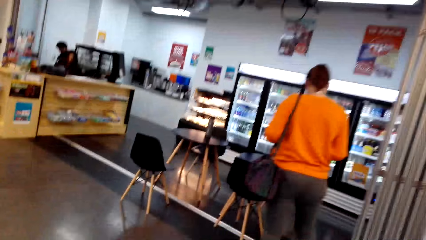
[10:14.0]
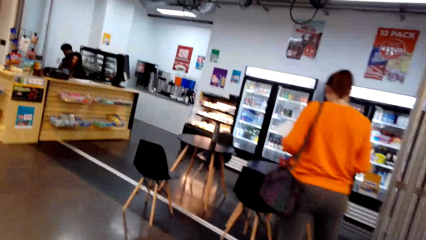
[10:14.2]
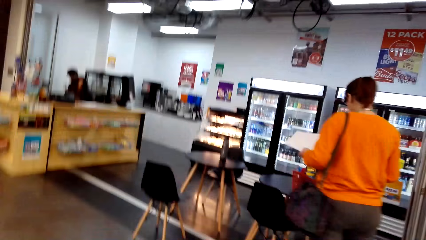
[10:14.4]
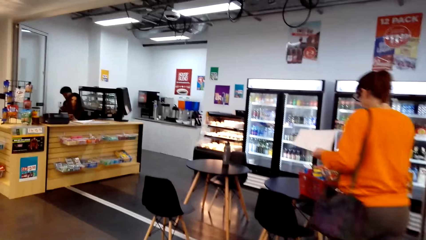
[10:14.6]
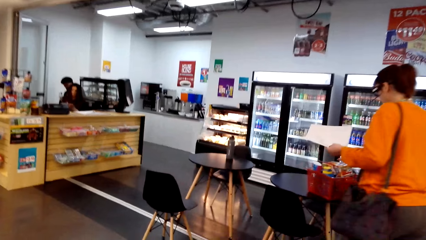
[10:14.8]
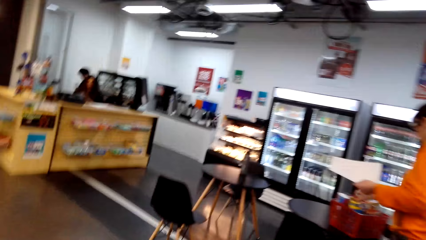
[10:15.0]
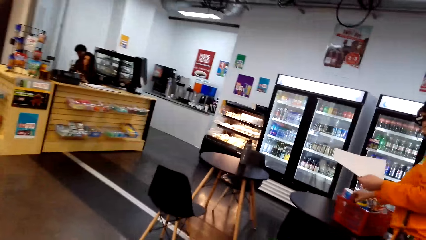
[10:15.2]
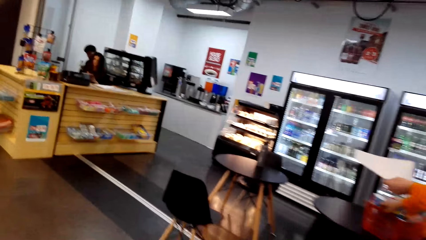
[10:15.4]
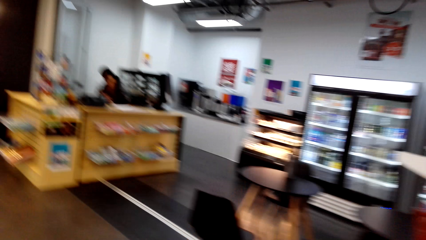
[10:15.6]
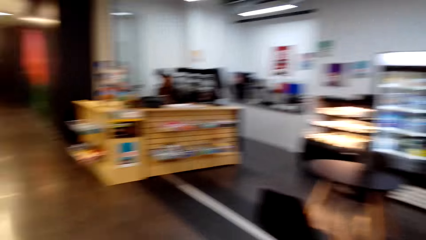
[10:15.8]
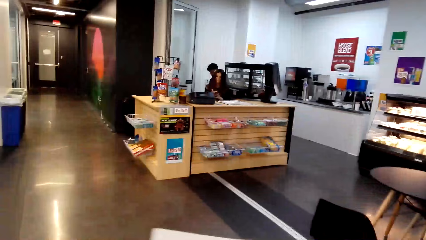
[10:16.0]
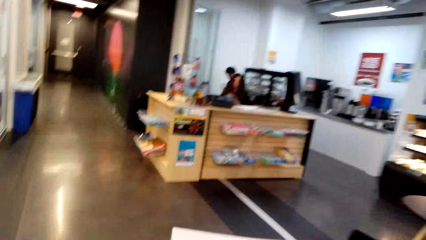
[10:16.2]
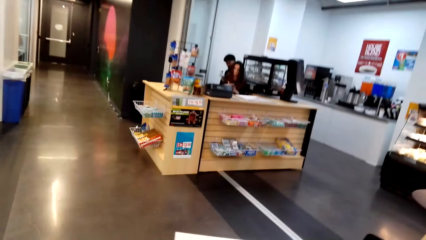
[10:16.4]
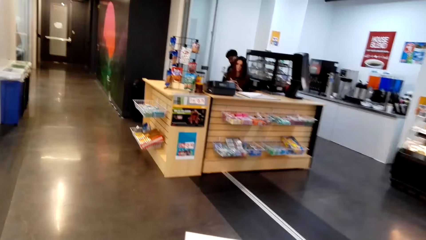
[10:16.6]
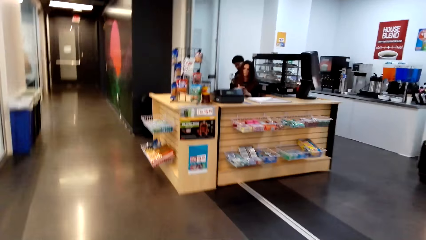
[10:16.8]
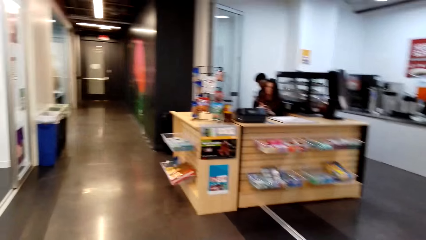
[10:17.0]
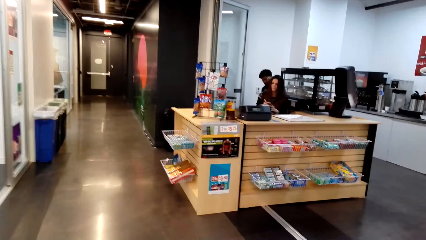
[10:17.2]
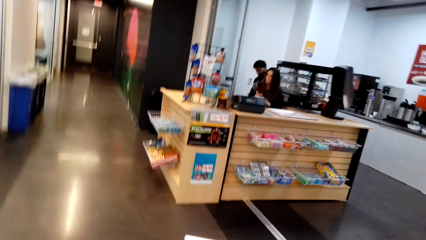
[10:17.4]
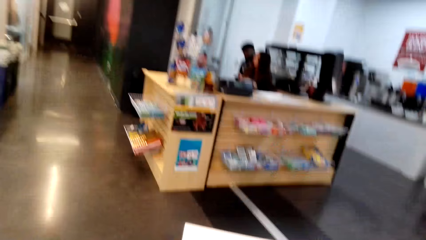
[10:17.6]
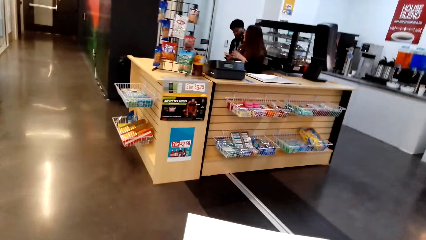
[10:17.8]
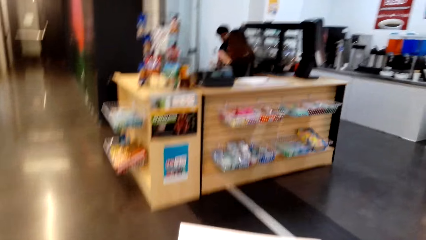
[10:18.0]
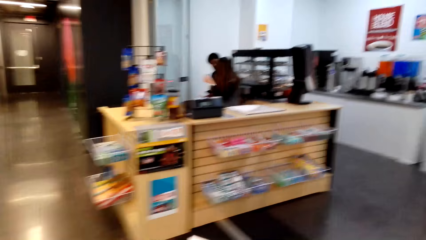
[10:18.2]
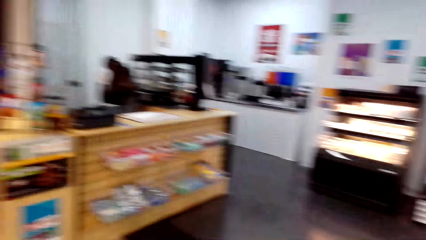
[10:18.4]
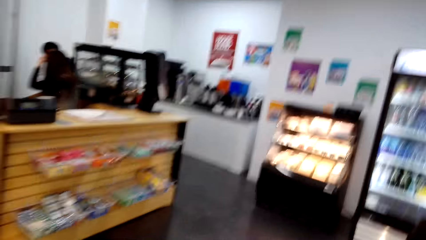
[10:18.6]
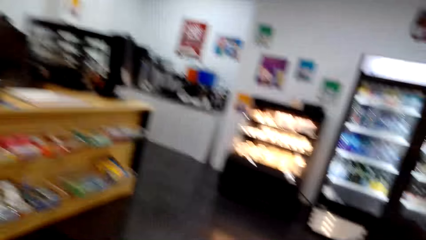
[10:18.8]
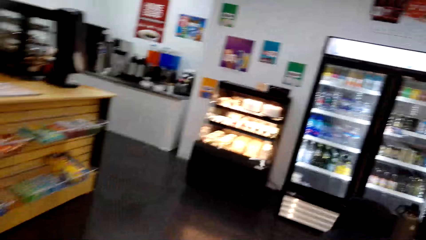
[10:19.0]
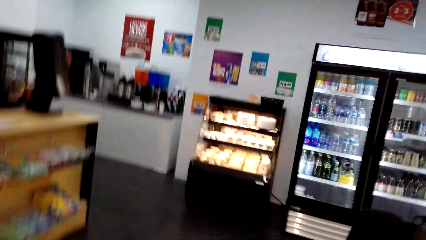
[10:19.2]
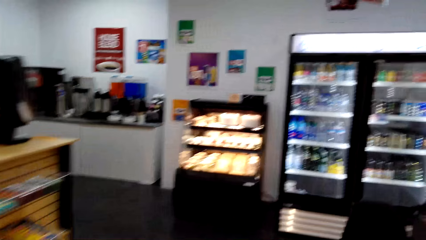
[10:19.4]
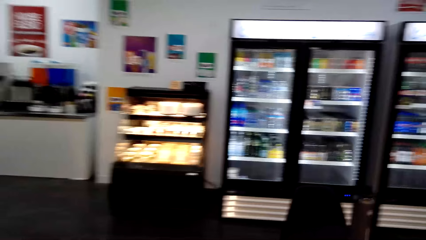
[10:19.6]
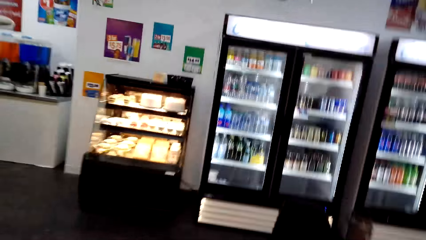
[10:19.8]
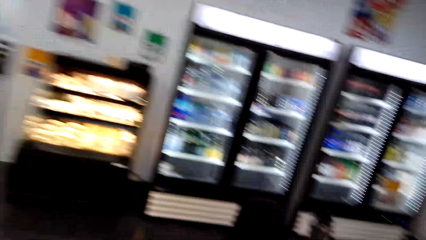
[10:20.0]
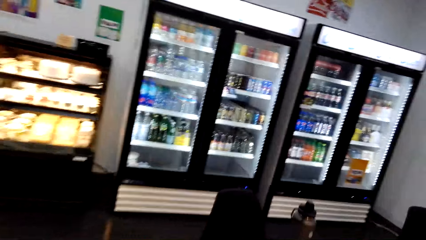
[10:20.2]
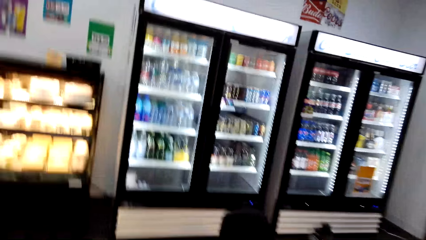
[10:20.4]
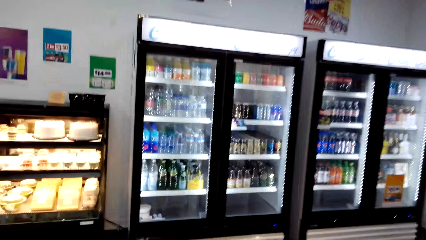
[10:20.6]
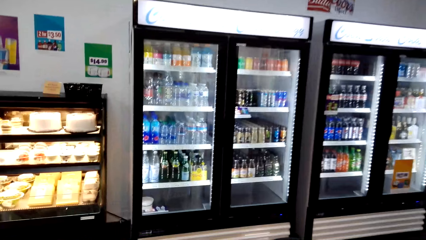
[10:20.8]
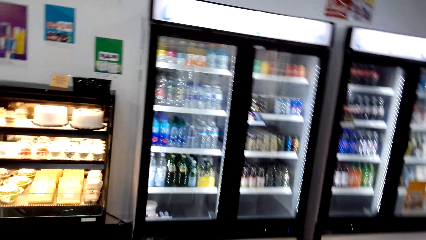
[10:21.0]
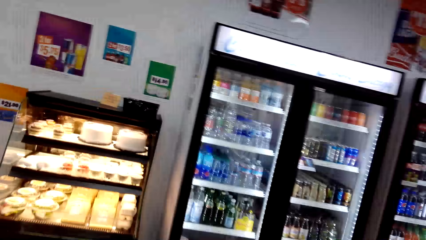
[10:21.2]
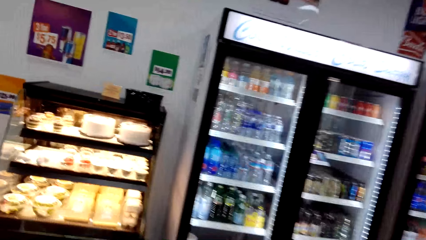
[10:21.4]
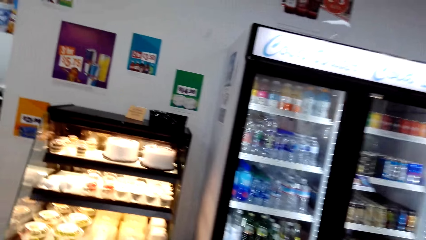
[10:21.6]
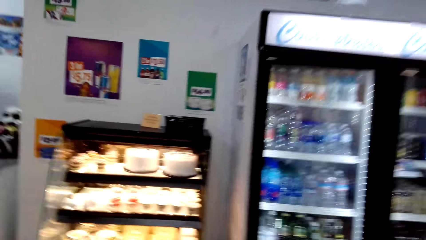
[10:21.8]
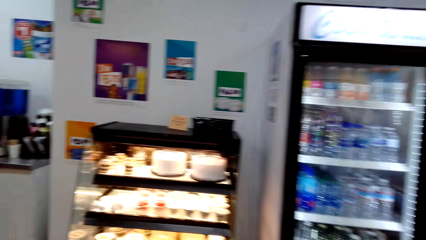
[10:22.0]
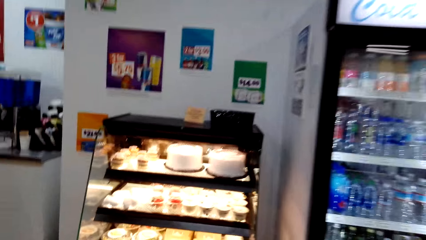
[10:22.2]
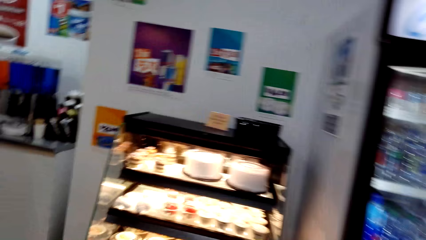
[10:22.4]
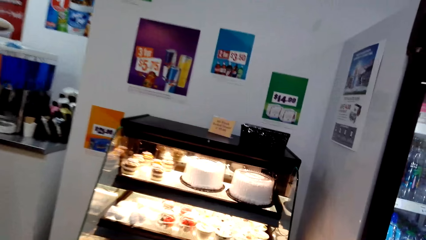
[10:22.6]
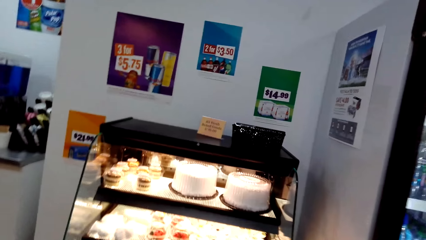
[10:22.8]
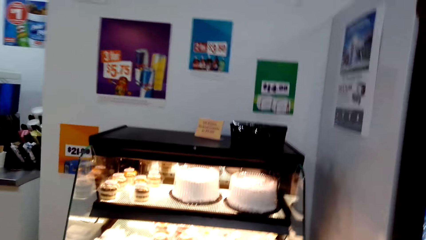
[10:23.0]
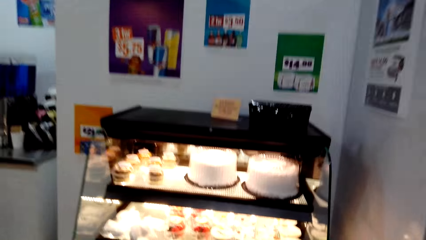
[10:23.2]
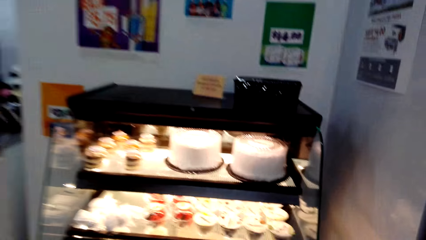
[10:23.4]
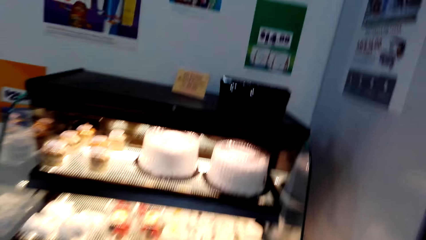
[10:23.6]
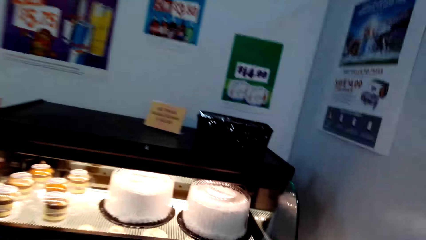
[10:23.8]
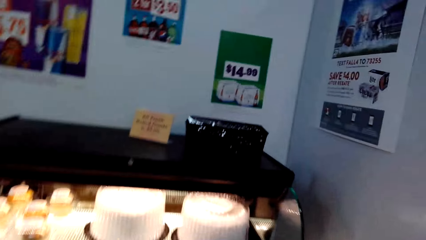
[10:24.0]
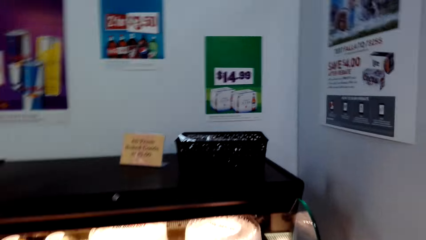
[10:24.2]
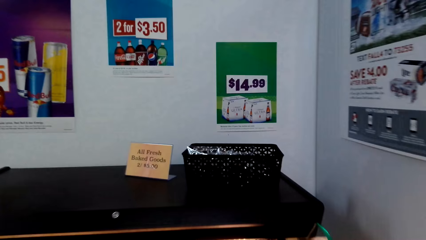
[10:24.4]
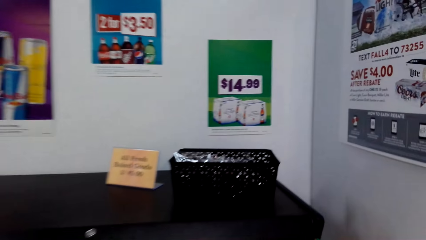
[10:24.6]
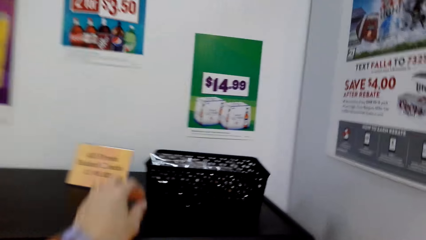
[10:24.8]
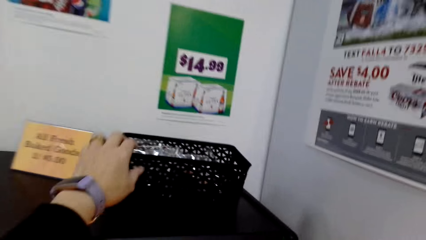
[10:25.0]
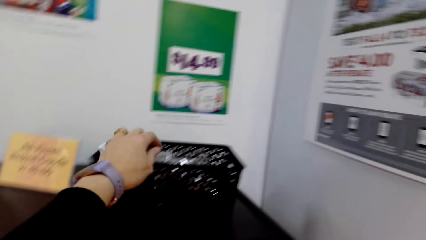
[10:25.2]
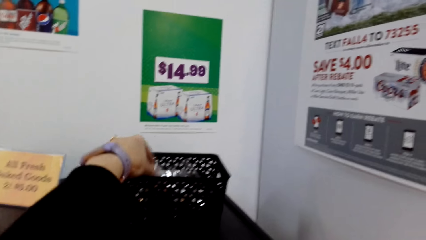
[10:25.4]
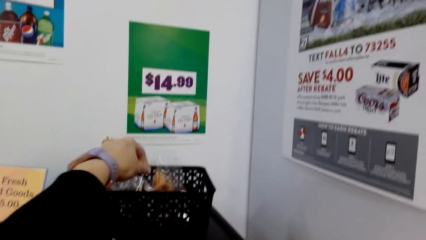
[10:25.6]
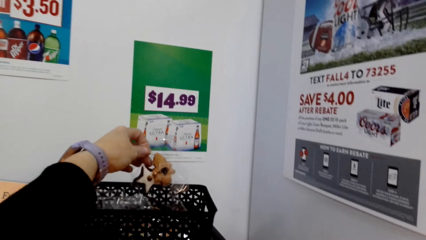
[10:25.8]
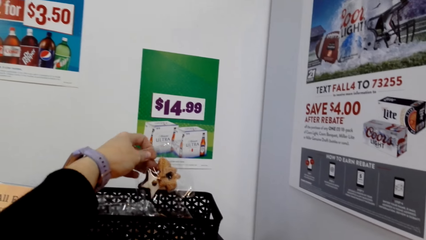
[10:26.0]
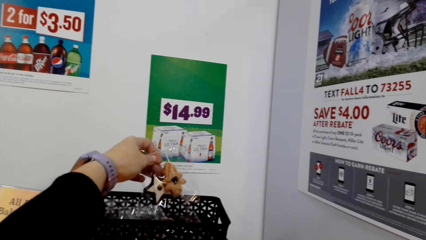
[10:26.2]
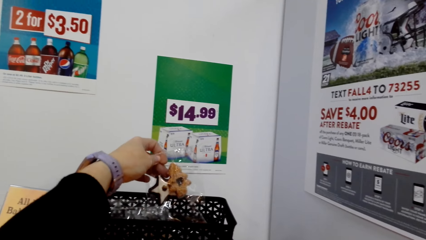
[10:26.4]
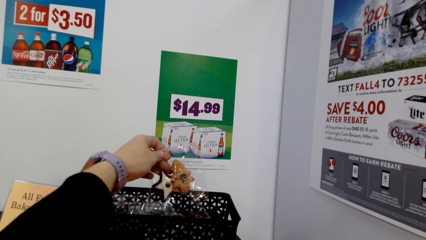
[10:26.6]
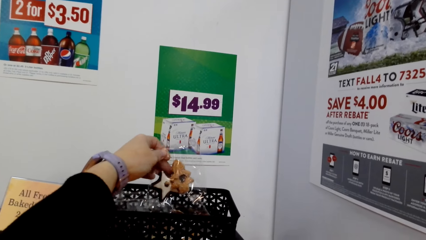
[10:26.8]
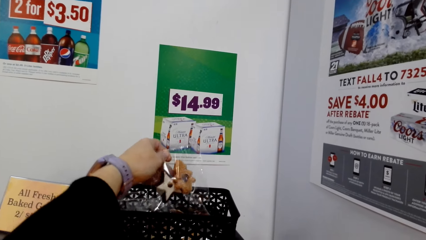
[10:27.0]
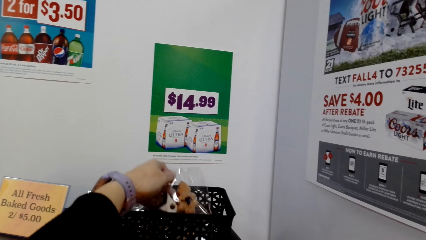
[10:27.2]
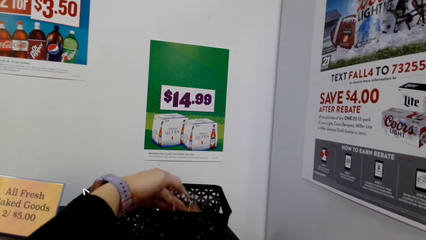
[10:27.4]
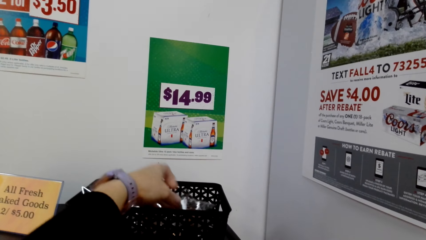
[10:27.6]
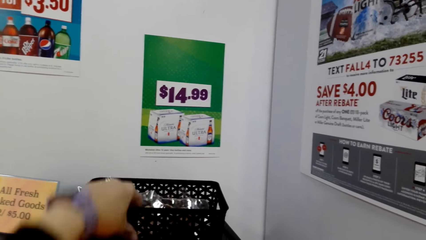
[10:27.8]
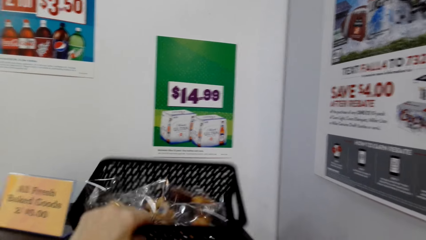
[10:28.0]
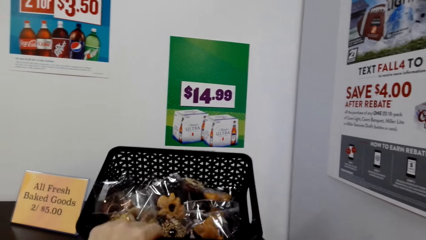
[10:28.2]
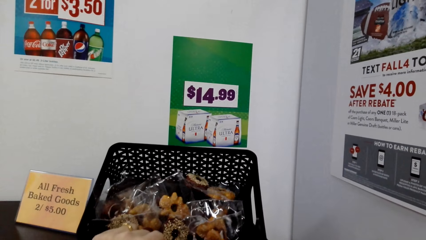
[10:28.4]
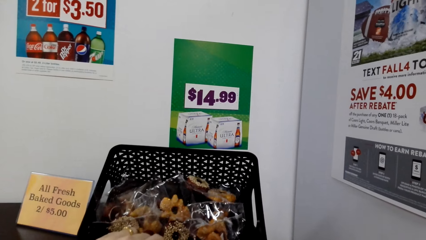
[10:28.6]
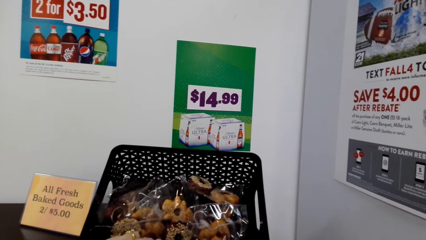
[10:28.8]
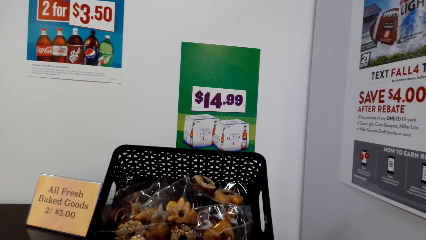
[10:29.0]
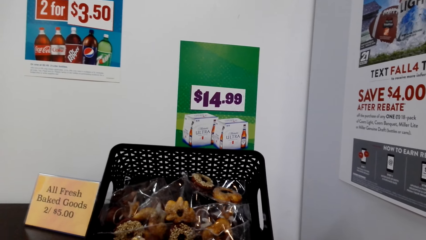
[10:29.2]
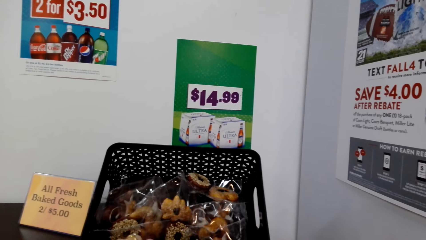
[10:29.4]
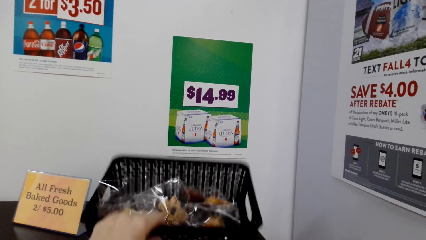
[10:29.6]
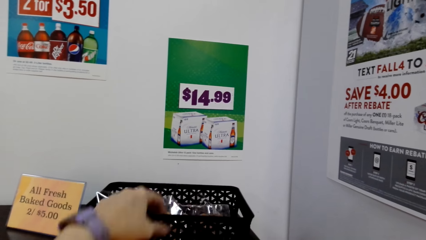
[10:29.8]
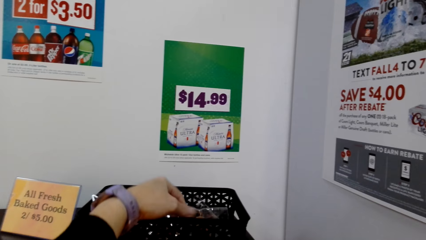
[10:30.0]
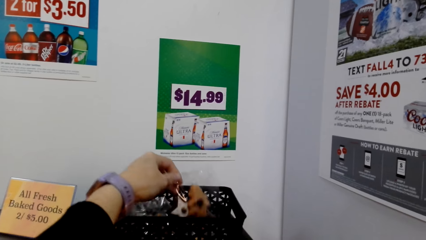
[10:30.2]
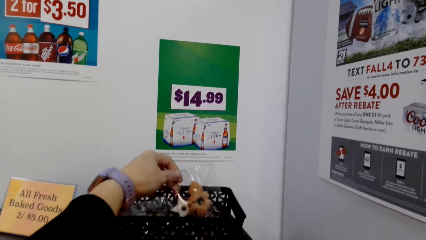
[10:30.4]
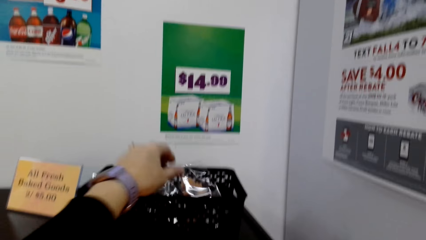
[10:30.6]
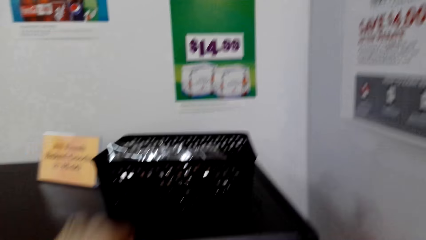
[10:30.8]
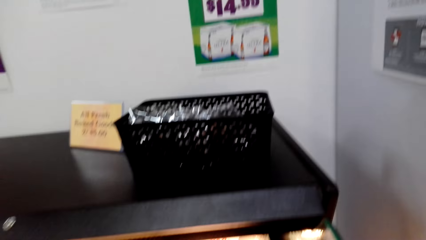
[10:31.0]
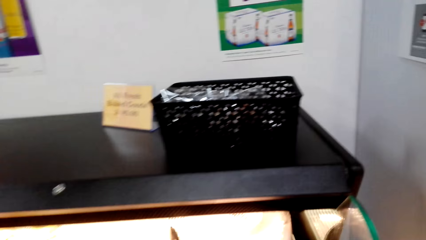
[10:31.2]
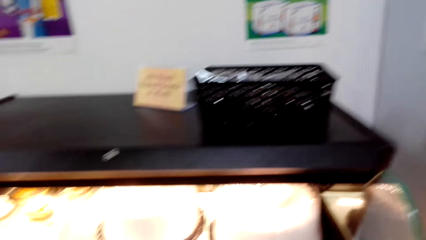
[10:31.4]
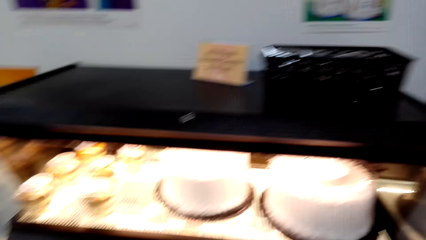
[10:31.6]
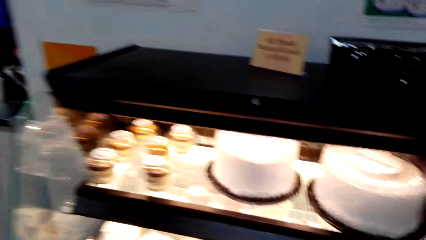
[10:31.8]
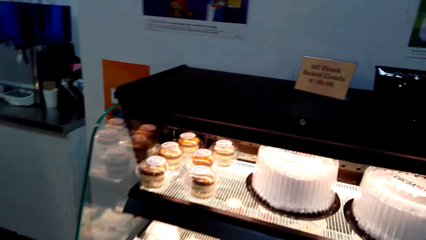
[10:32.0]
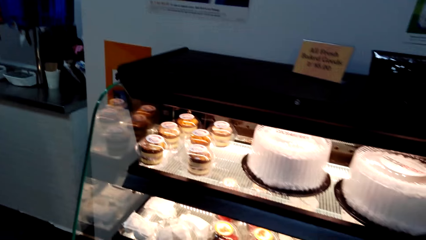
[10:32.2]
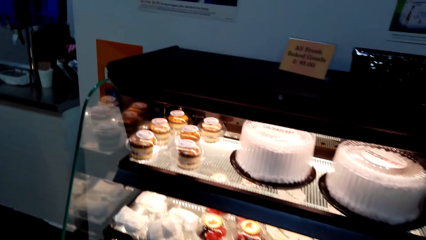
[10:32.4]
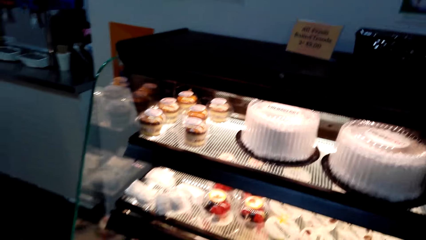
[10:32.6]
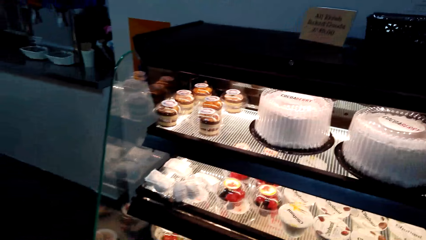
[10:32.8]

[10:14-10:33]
The camera wearer walks on the floor. They pick the fresh baked goods, a packet of something, in the plastic basket or tray on the table. They return the packet of something in the tray. They pull the tray. They pick the packet of something from the tray. They return the packet of something in the tray.
